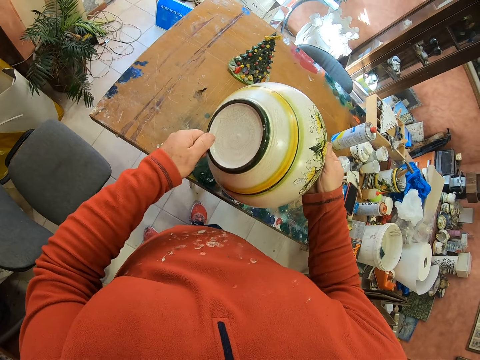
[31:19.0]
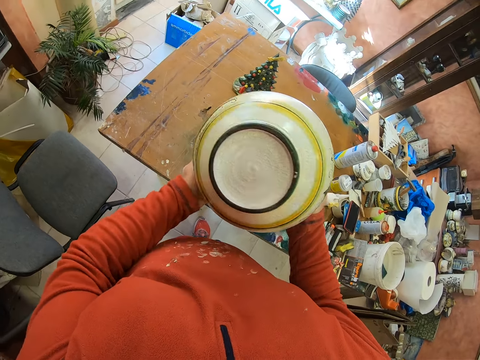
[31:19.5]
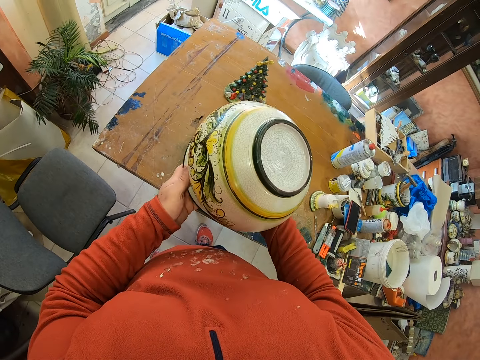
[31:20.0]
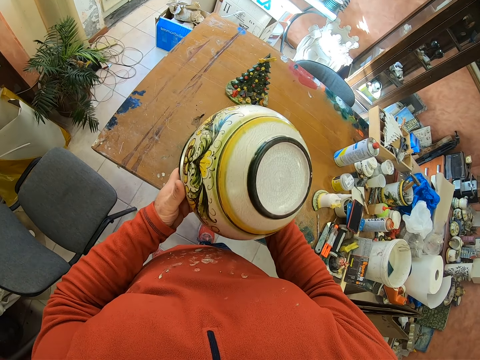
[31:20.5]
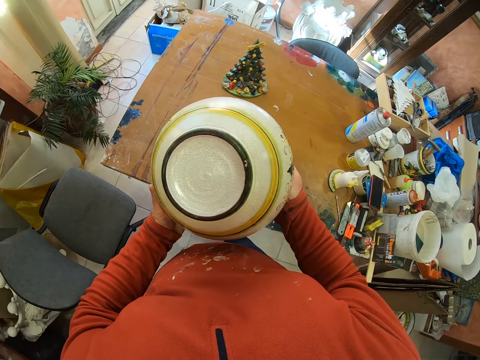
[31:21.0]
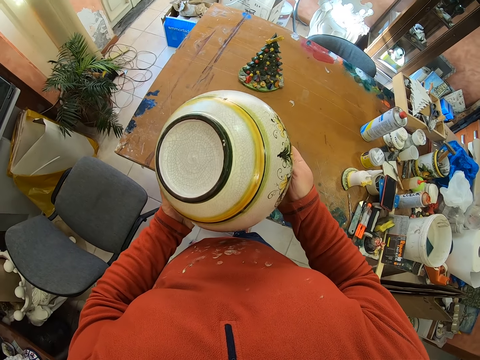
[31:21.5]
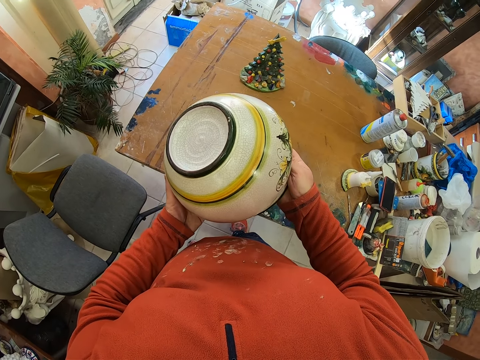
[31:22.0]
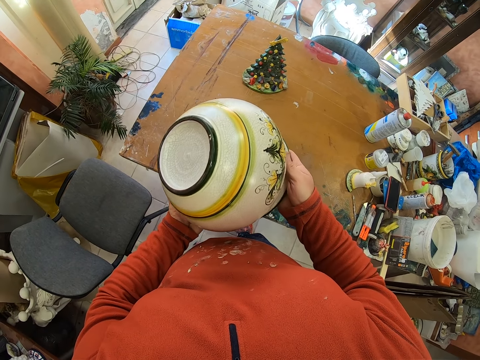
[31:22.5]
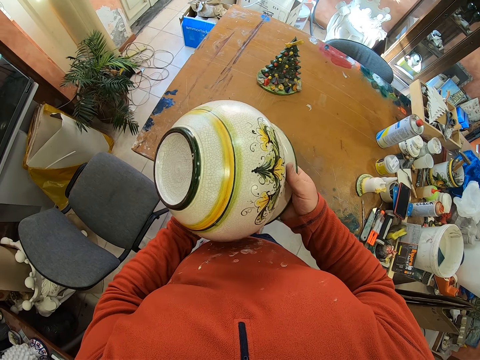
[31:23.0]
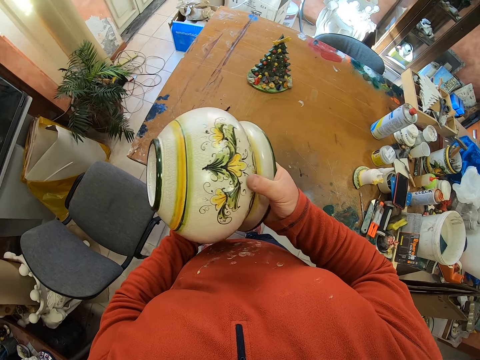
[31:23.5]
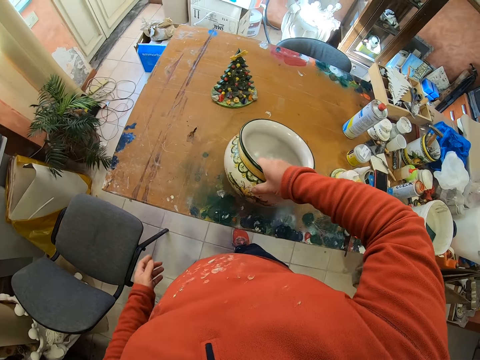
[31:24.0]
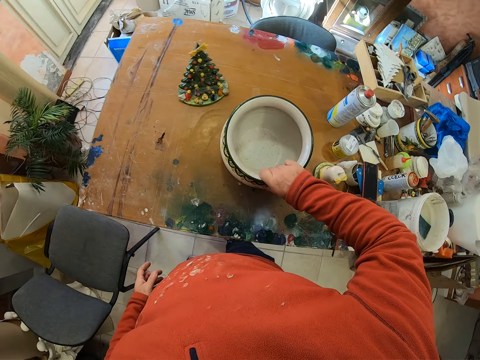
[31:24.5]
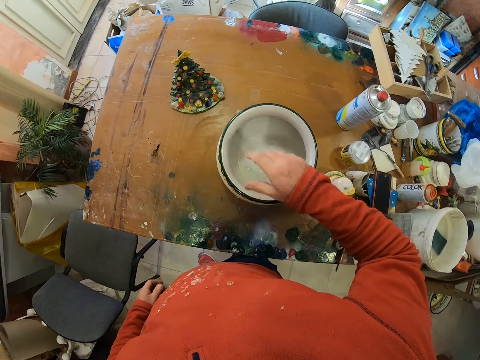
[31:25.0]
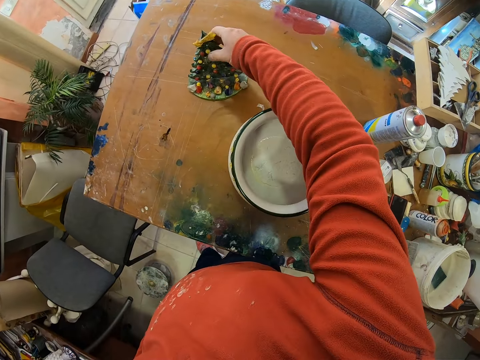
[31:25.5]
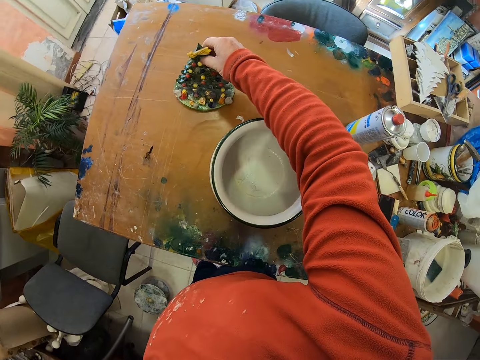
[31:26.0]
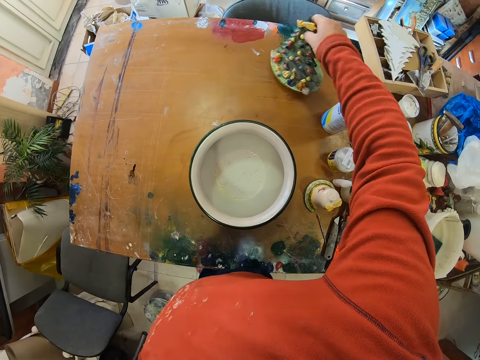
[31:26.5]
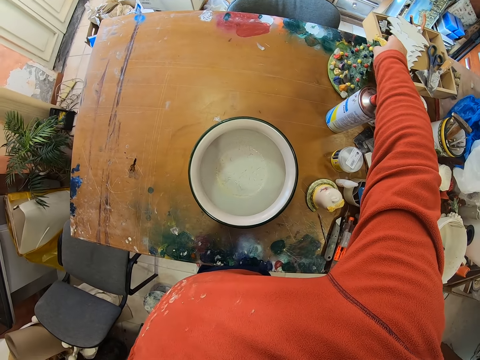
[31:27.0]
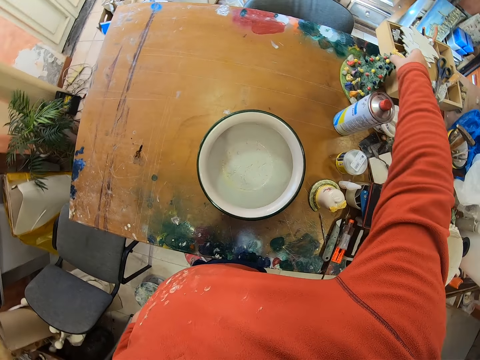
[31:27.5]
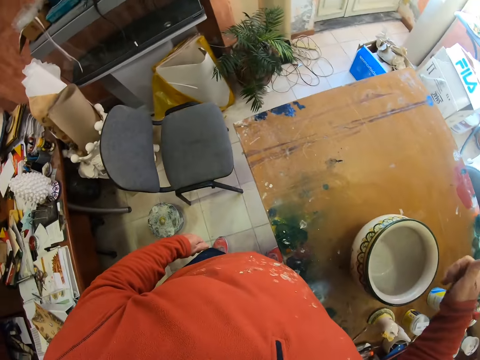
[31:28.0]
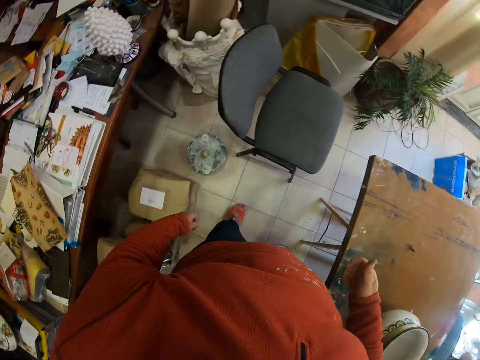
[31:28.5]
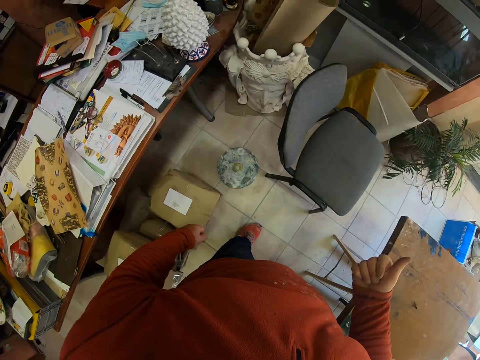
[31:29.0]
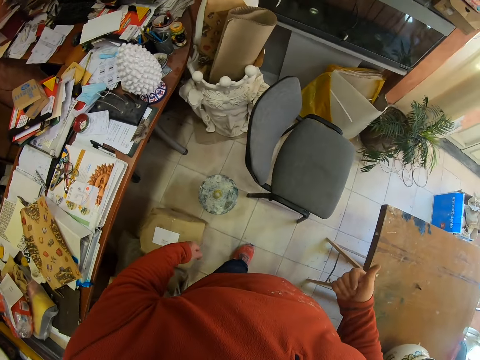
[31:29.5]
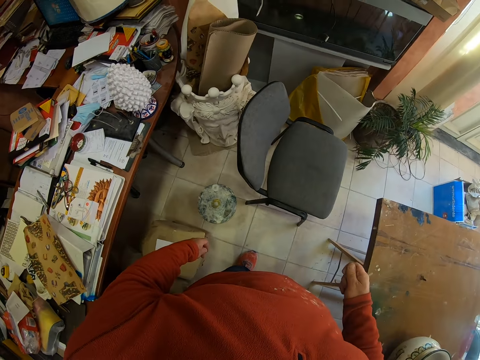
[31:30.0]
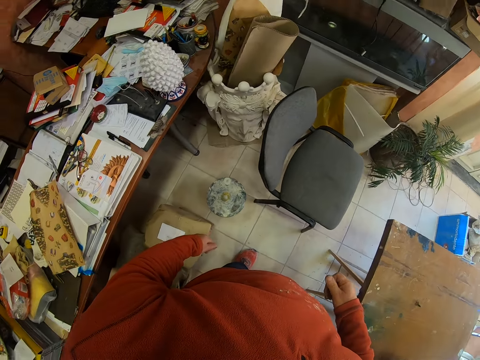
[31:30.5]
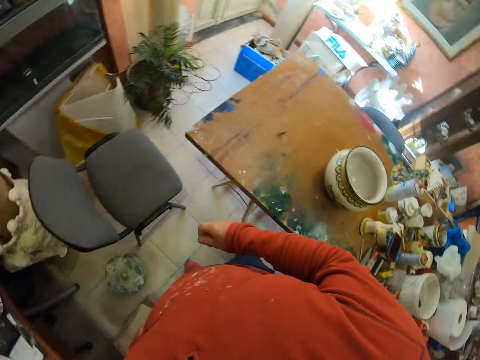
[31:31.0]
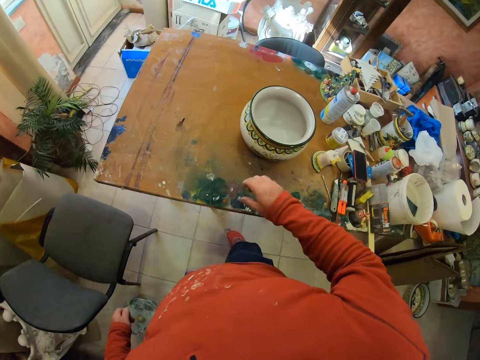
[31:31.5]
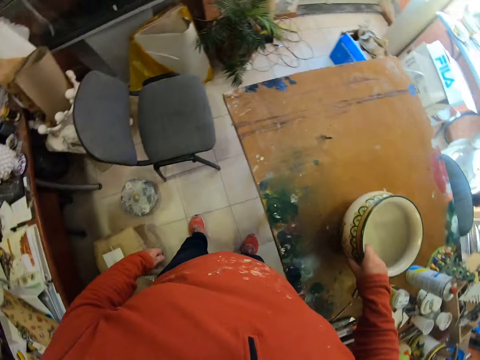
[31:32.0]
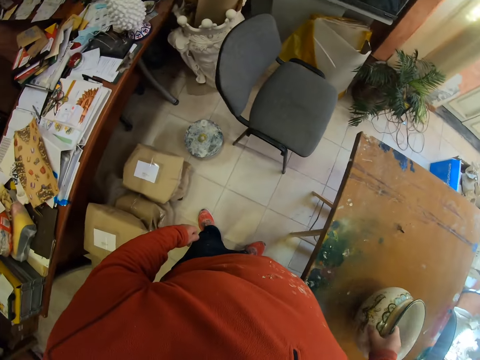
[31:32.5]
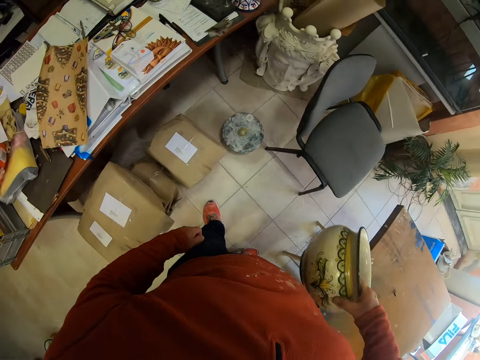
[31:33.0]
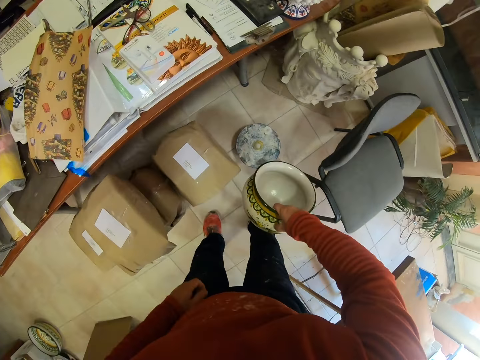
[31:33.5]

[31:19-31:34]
The camera wearer places the ceramic vase on the table. They lift the ceramic tree. They place the ceramic tree on the table. They look around the workshop. They pick up the ceramic vase.

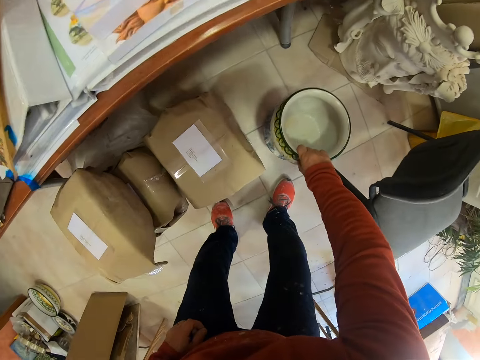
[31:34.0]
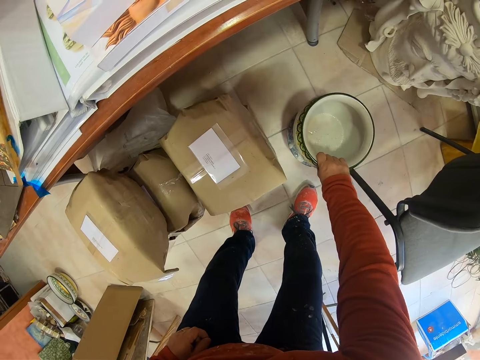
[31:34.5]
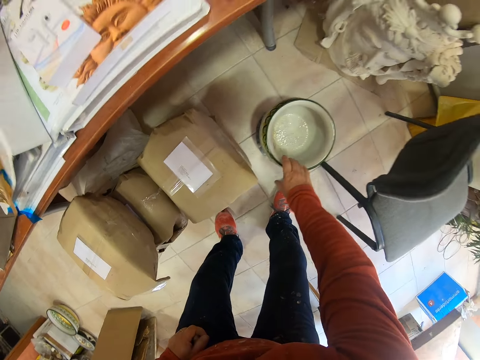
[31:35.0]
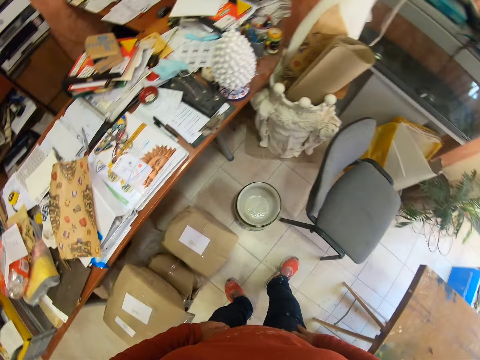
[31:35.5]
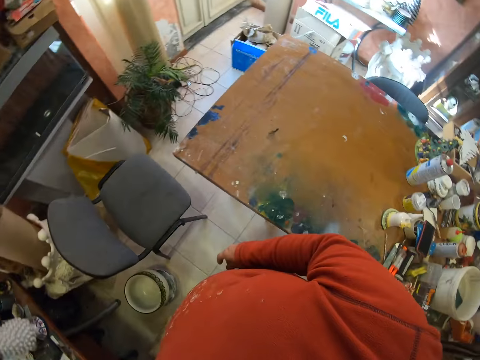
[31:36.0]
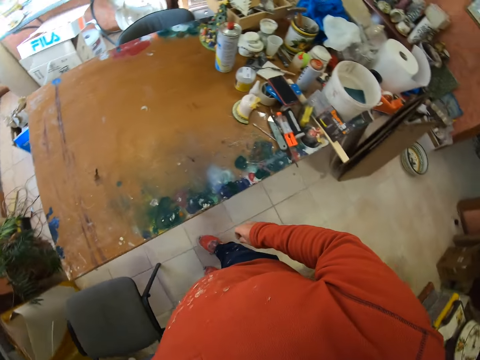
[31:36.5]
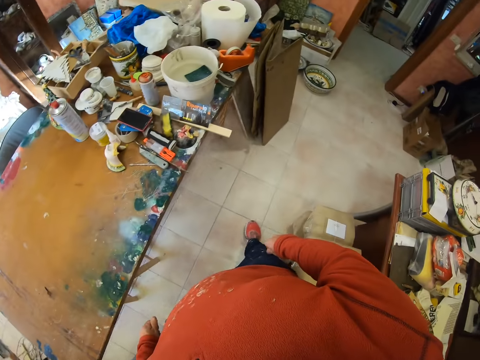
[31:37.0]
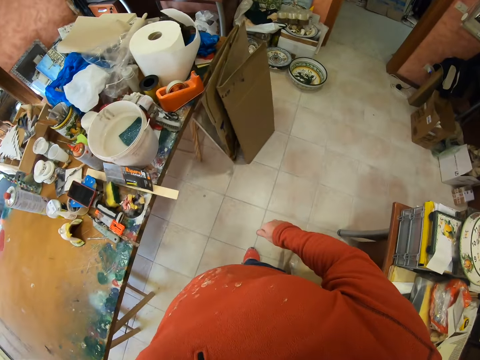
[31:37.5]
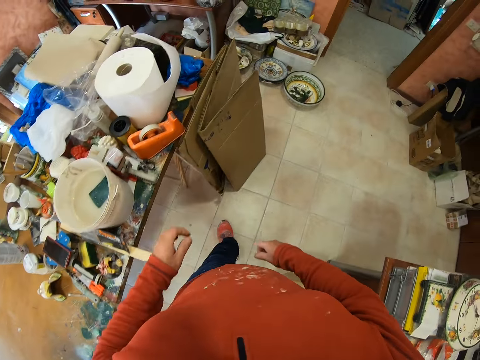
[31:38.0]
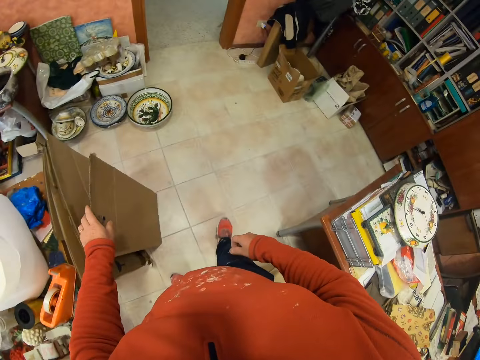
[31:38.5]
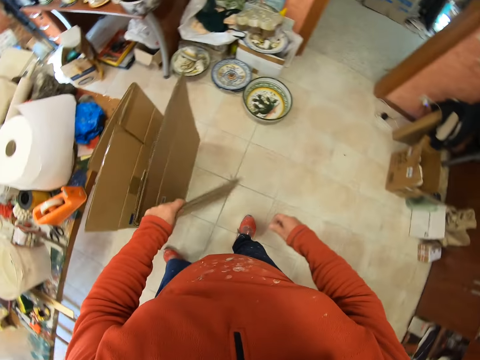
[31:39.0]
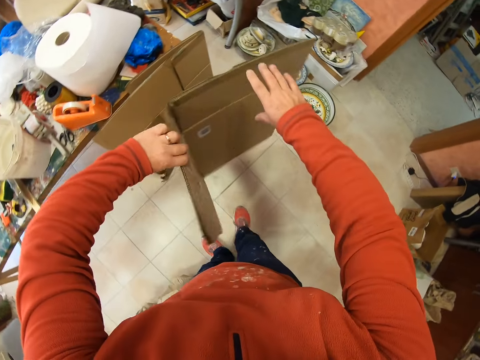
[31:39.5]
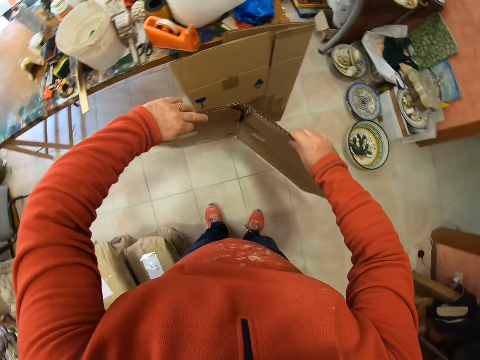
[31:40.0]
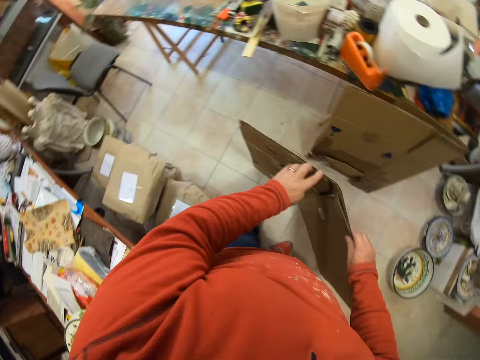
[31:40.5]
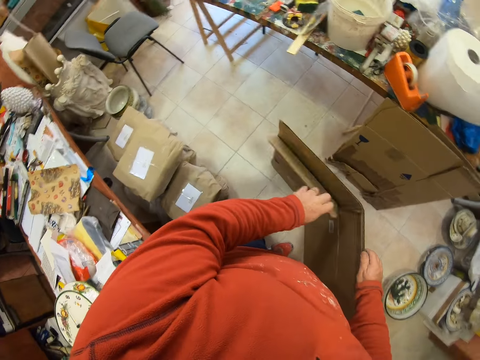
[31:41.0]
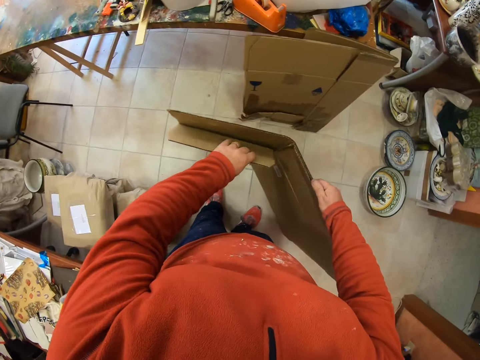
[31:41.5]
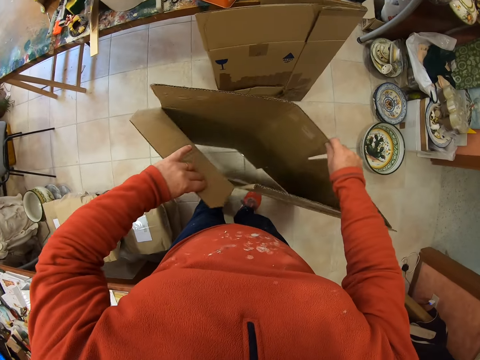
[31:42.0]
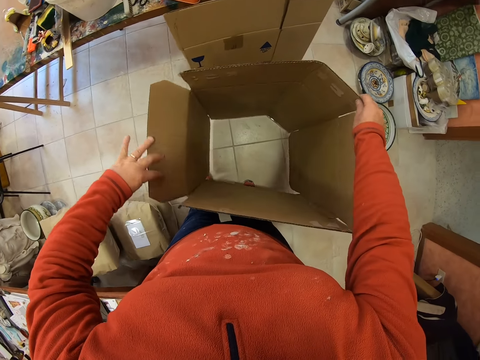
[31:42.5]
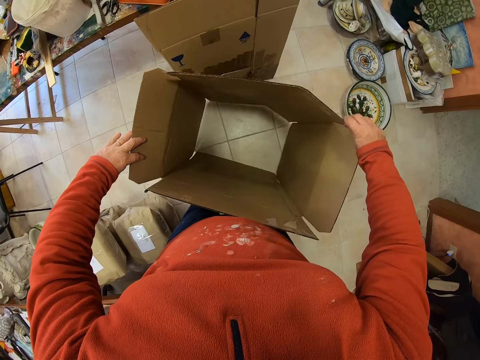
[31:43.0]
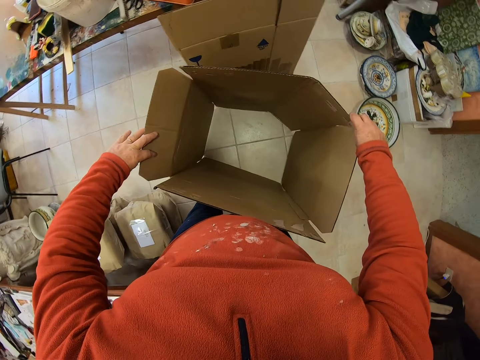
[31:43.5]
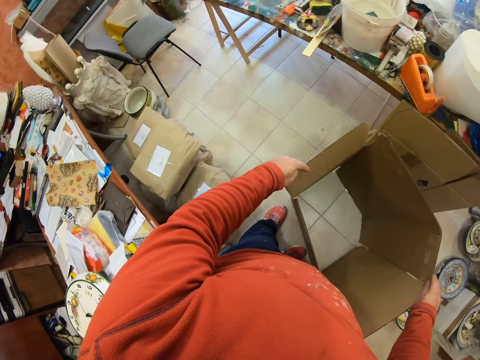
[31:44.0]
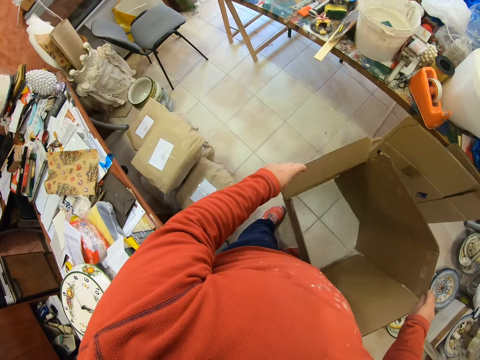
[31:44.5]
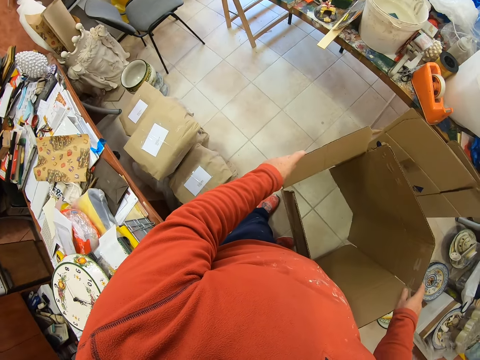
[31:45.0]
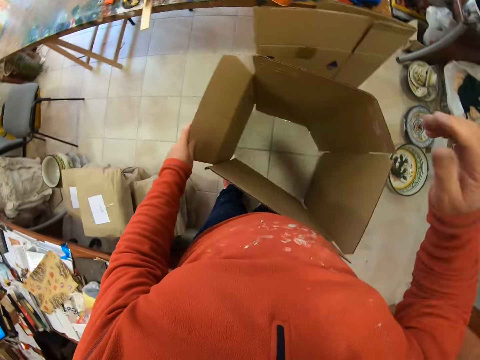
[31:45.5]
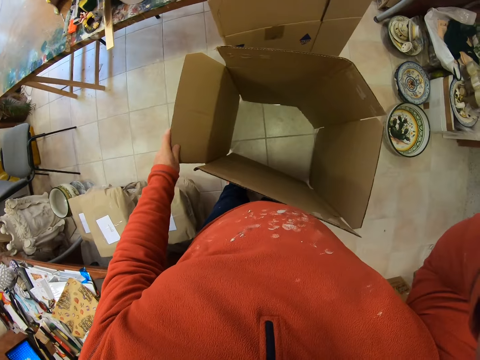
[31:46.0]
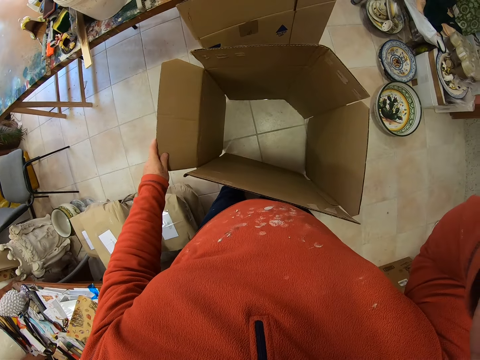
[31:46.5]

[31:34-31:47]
The camera wearer places the ceramic on the floor. They move about. They walk towards the table. They pick up the box. They unfold the box.
